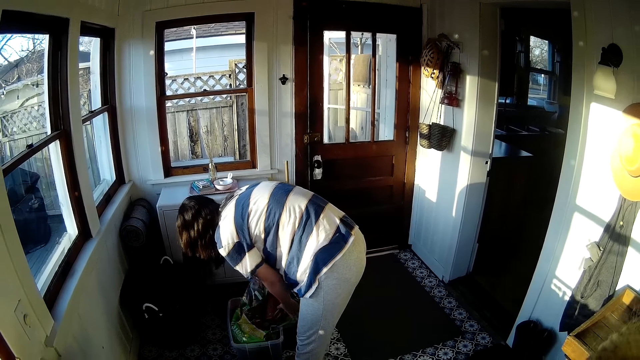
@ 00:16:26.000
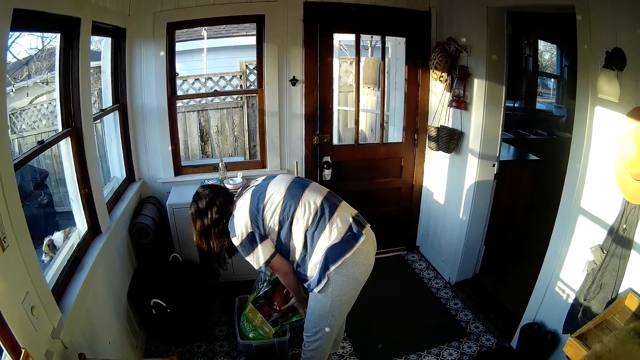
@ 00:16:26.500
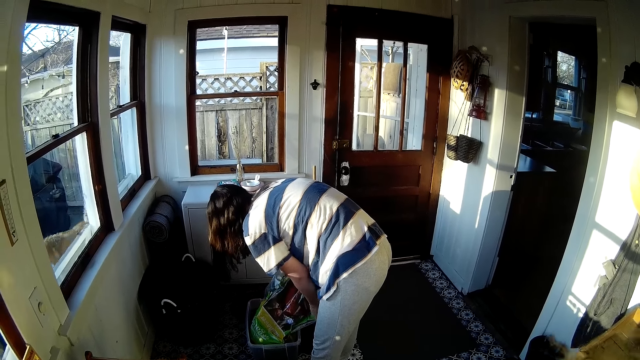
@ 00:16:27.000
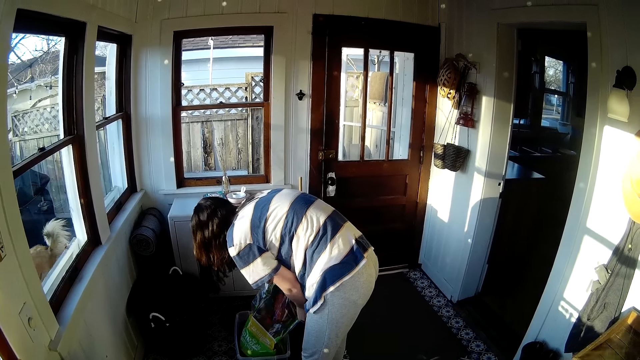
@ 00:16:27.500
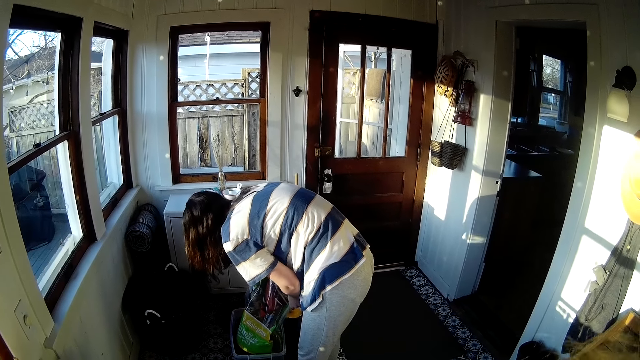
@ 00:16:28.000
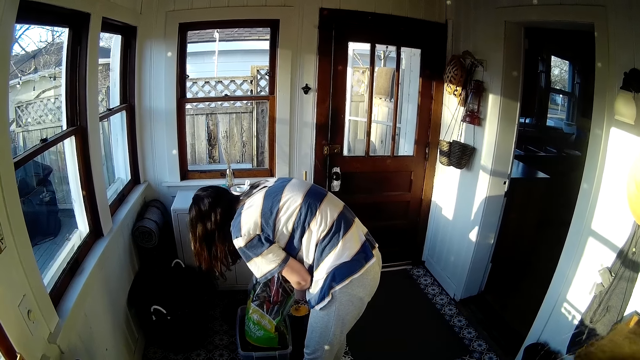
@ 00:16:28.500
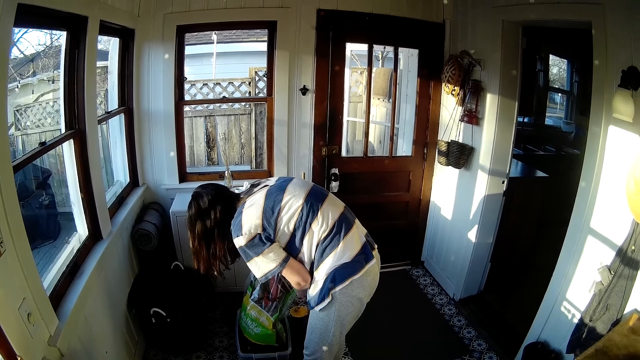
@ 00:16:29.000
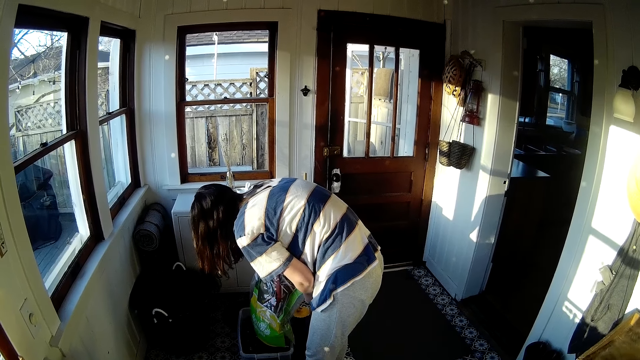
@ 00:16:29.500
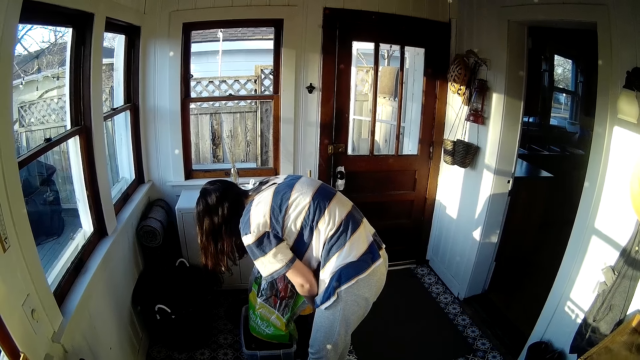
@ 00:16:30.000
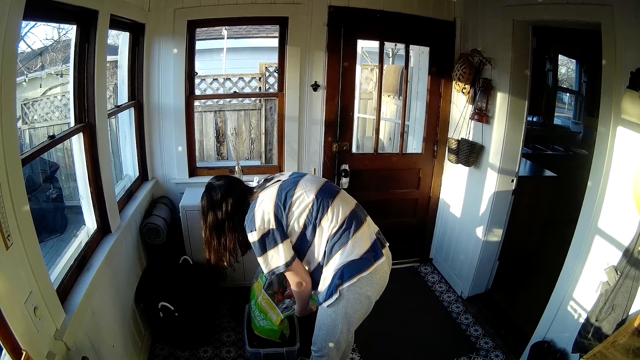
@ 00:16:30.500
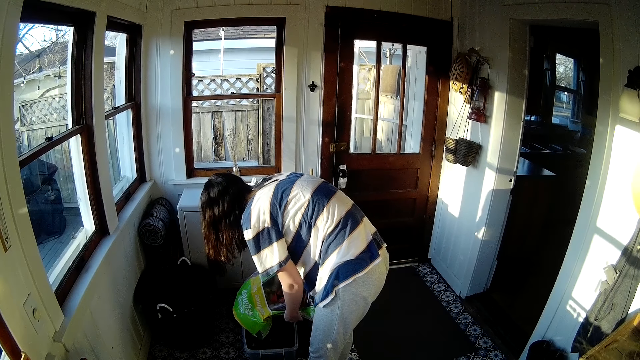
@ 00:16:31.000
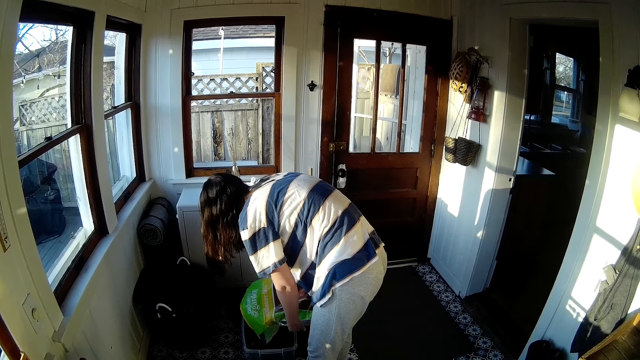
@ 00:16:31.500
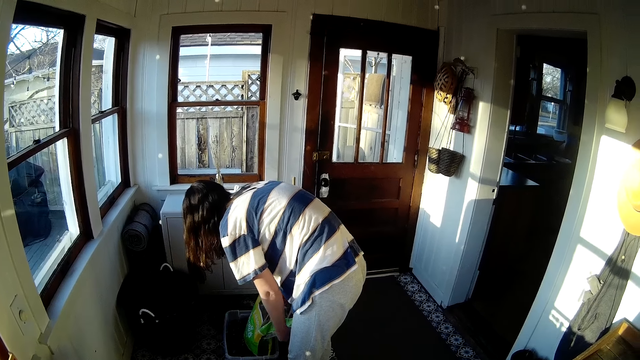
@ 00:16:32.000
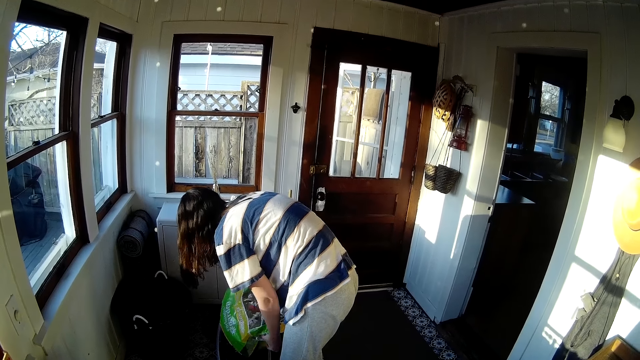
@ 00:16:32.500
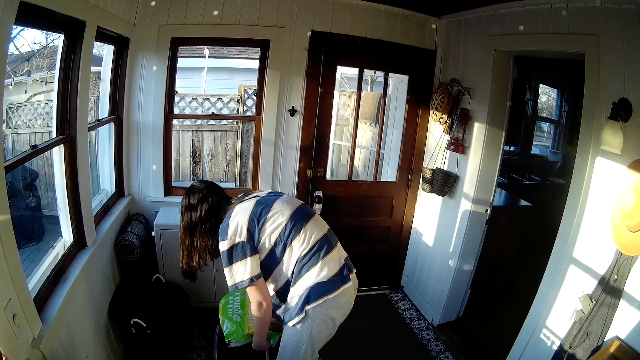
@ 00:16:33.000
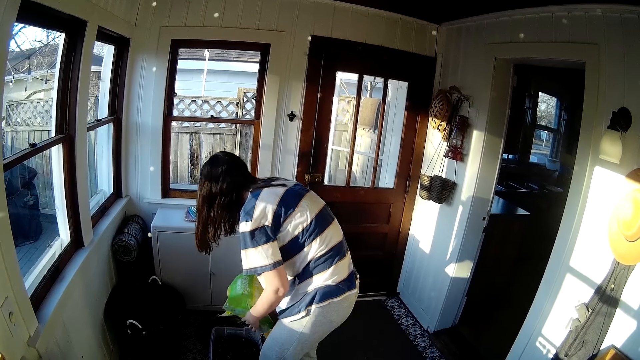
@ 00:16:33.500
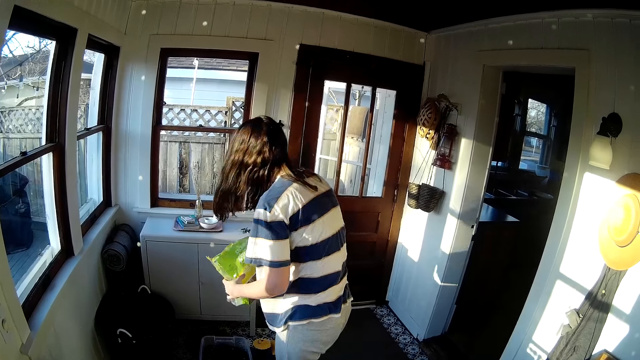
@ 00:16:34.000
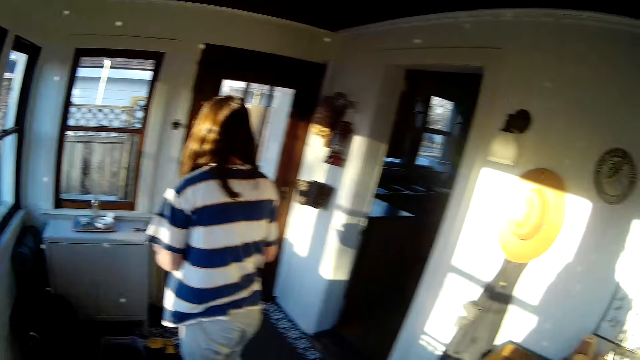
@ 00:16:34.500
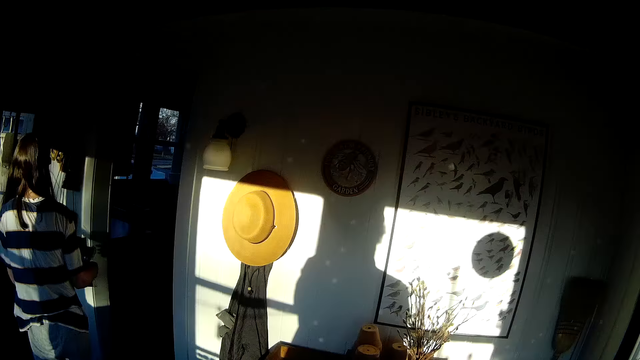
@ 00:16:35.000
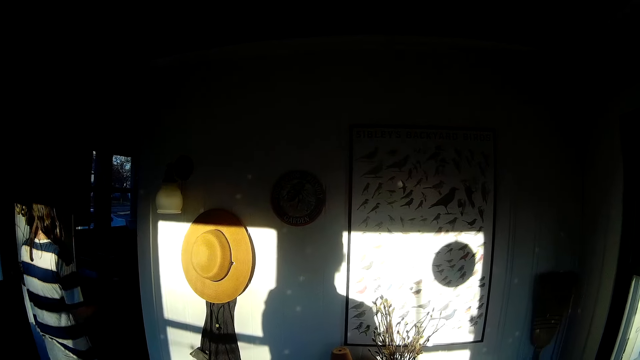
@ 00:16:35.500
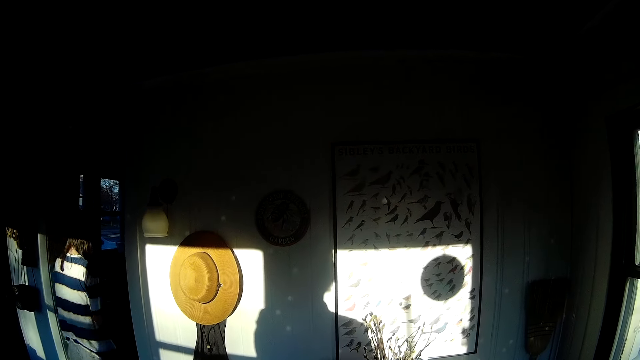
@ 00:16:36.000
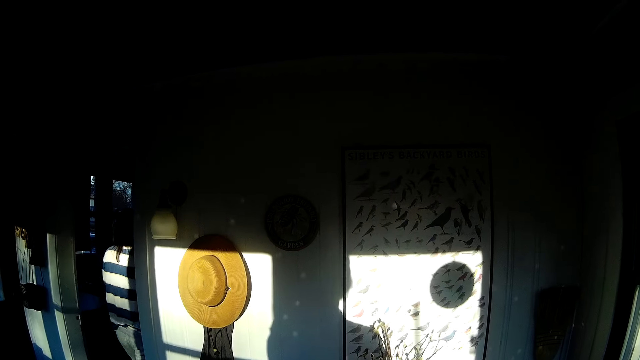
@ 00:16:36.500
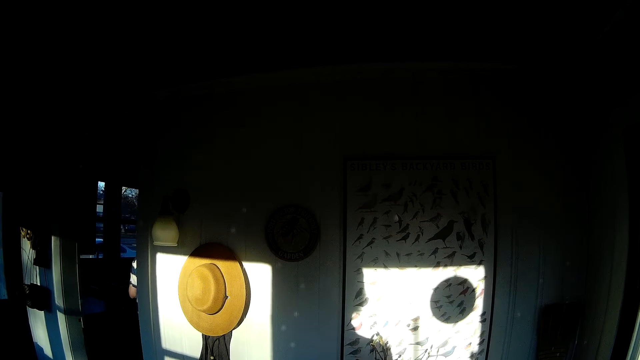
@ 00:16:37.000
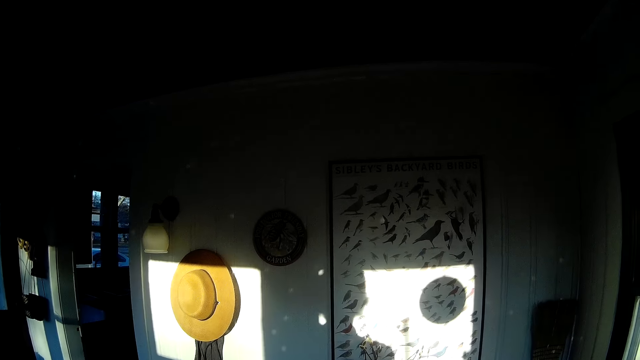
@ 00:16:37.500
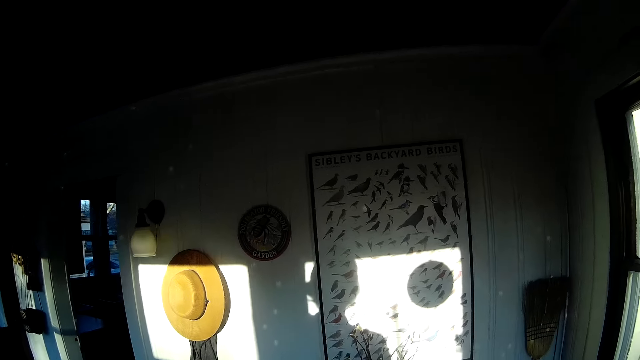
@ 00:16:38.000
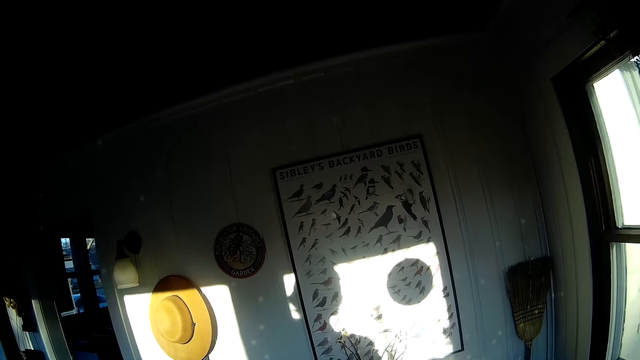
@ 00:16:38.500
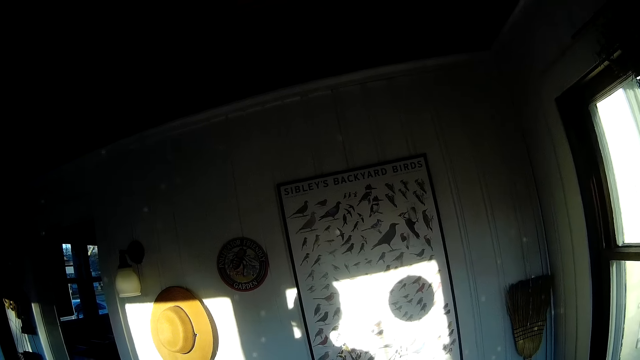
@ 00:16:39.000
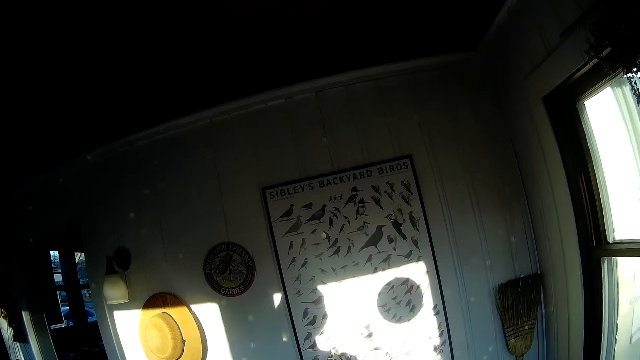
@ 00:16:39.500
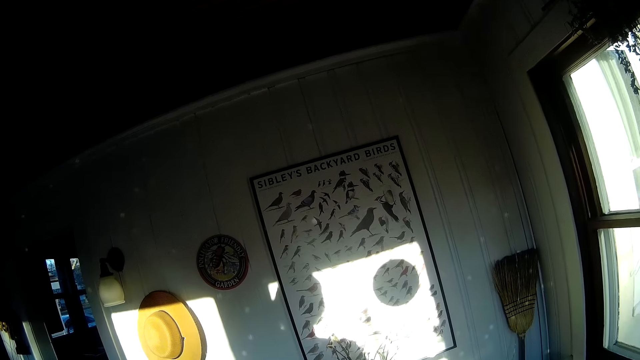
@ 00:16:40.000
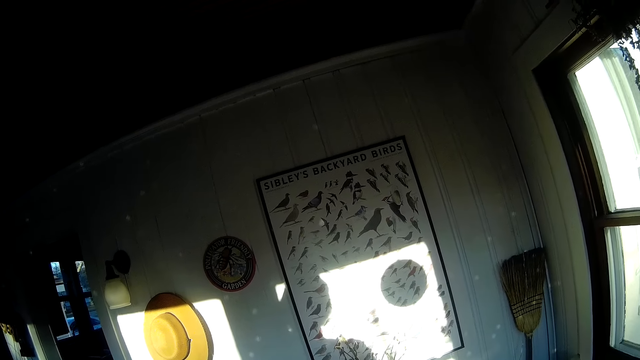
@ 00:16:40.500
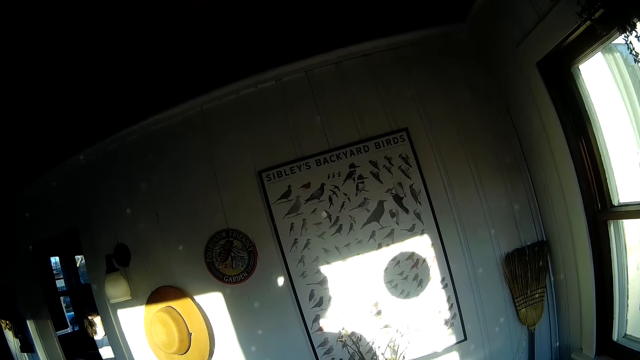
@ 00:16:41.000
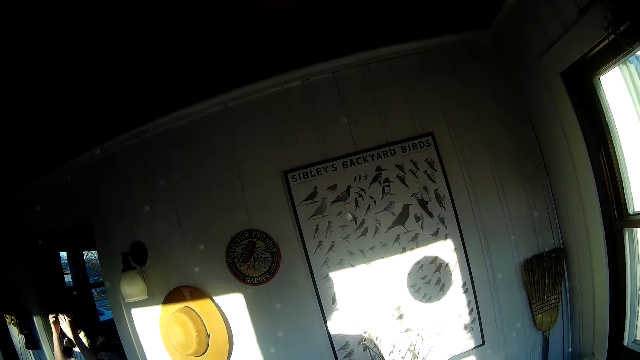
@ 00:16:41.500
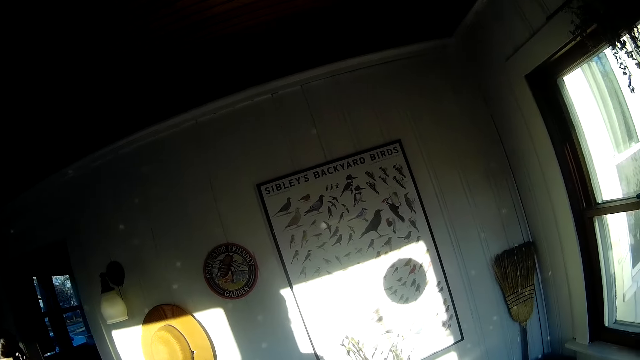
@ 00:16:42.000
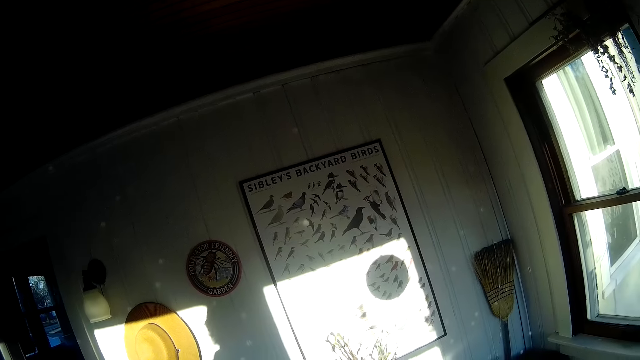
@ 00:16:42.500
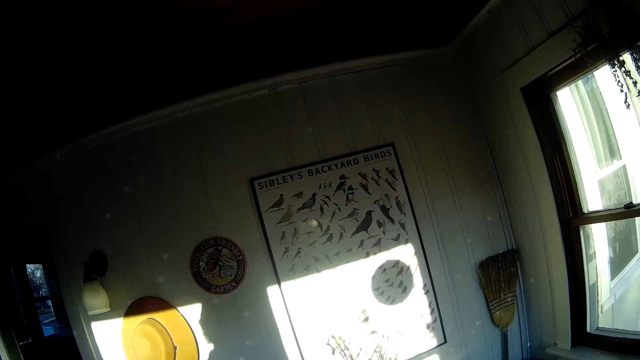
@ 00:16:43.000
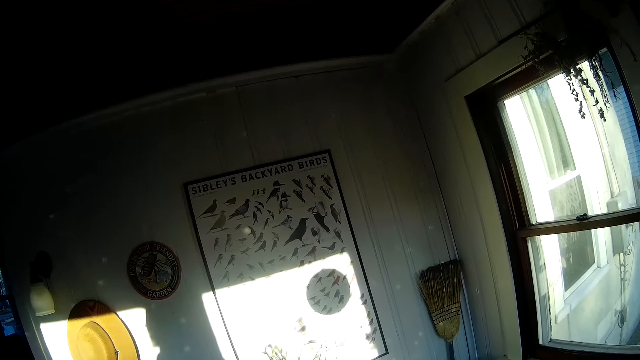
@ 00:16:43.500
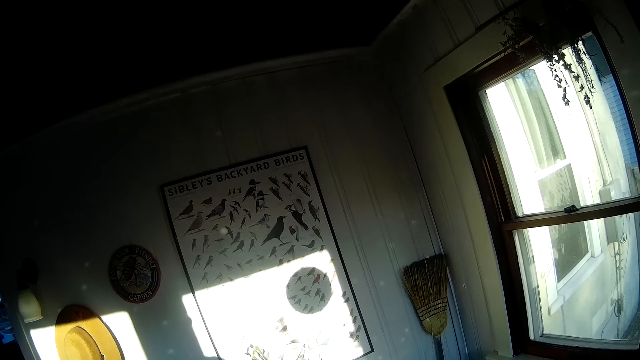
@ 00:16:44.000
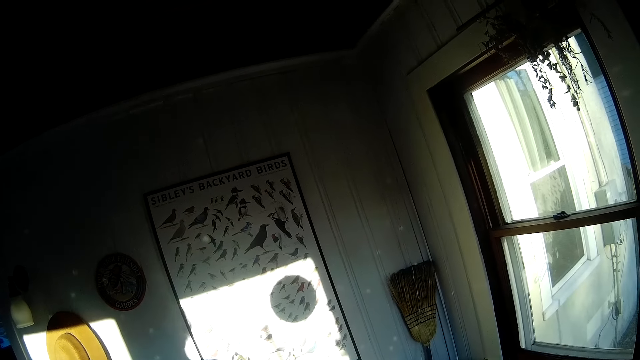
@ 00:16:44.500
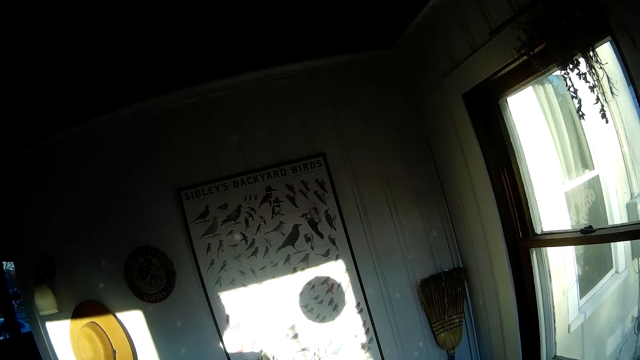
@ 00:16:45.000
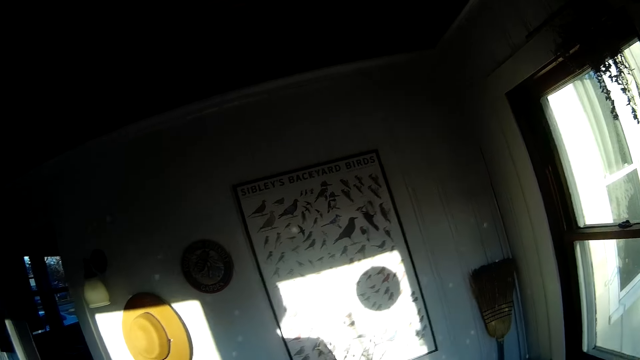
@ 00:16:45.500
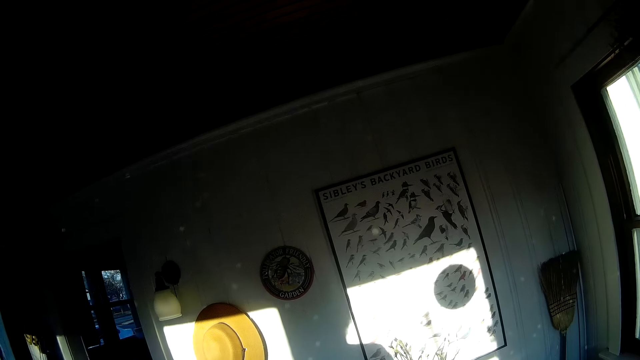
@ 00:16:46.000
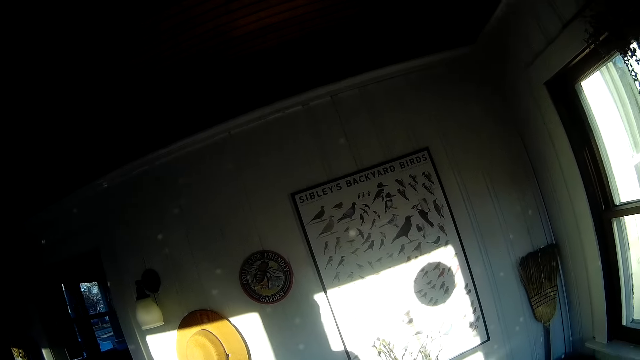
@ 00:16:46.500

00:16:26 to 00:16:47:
The woman pulls up the sisal bag in the plastic container on the floor of the room with both hands. The woman folds up the sisal bag with both hands. The woman walks out of the room. The woman walks into the room. The woman shields her face from light with both hands.
